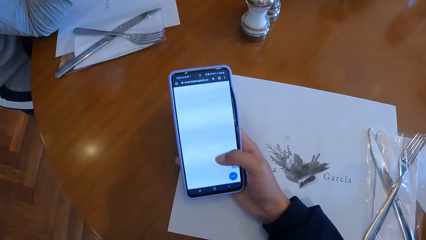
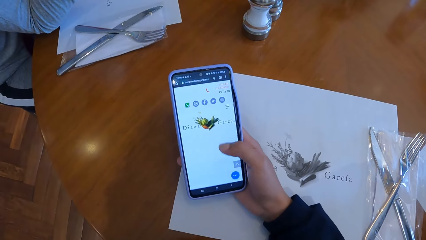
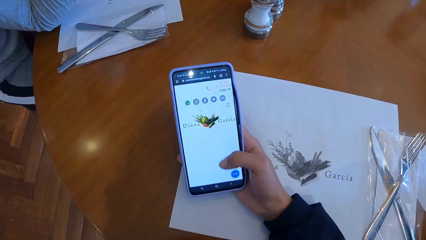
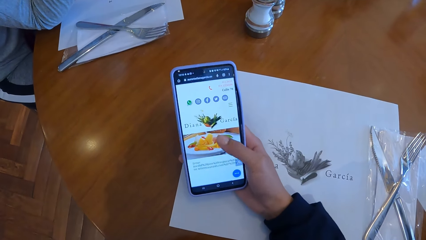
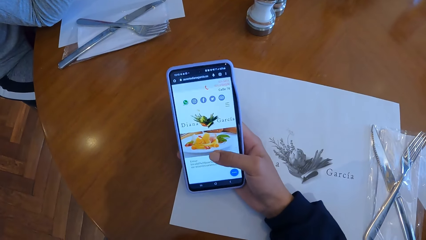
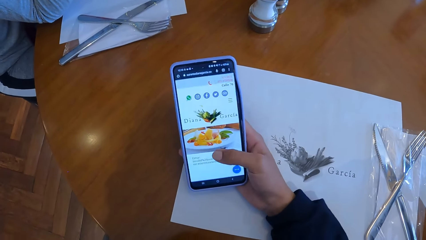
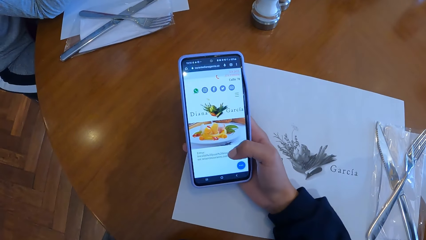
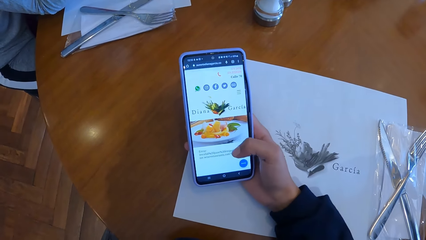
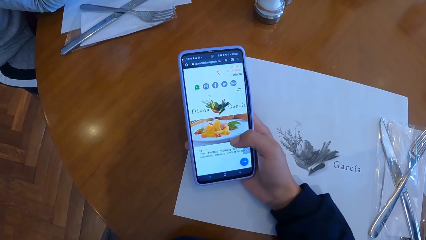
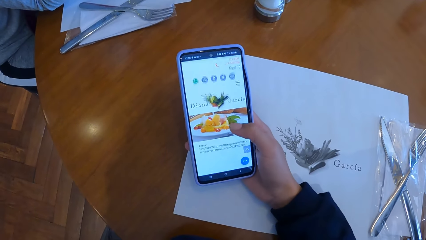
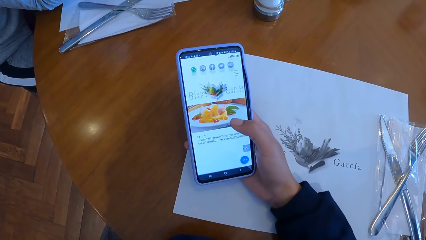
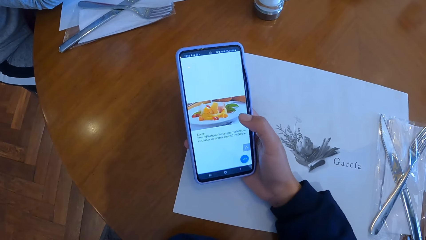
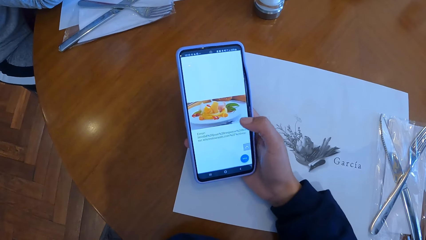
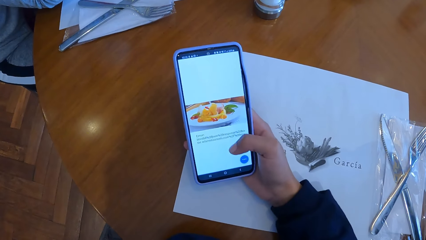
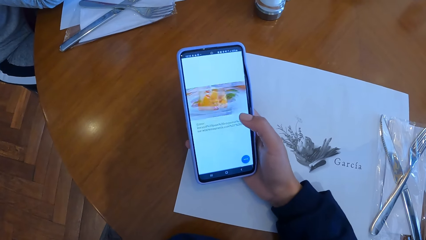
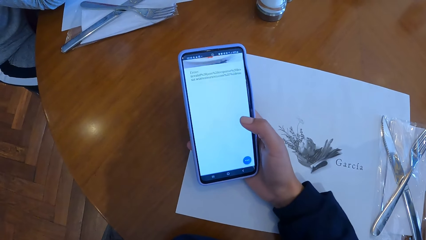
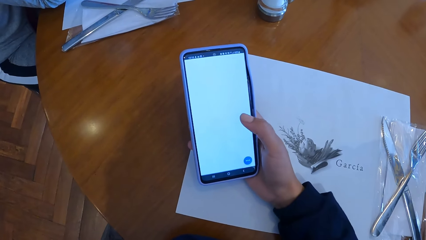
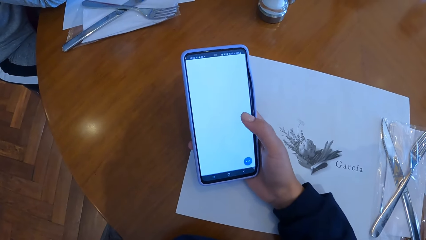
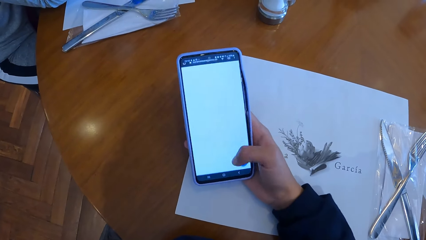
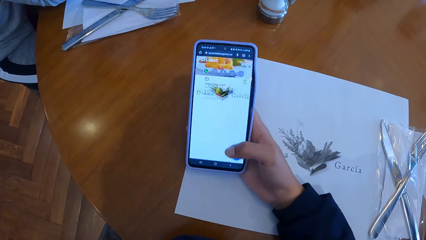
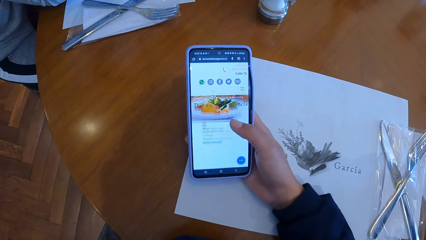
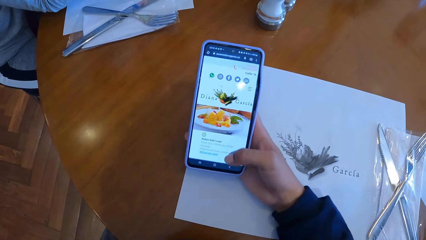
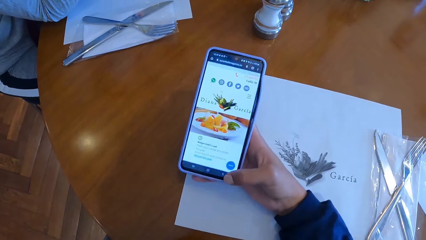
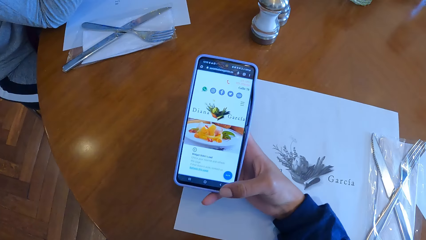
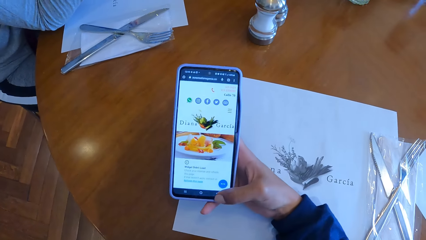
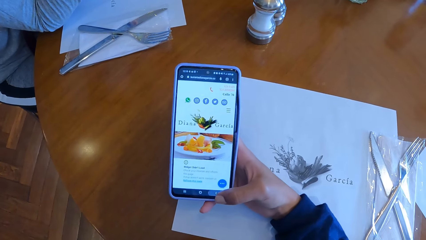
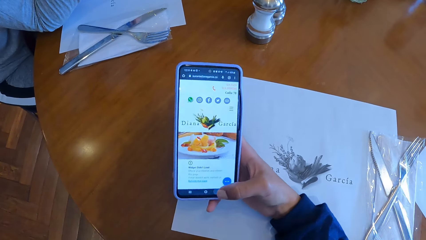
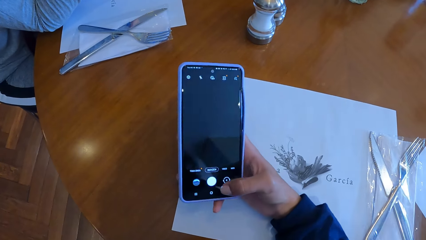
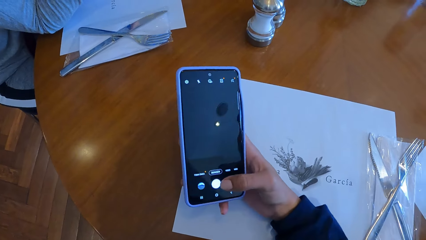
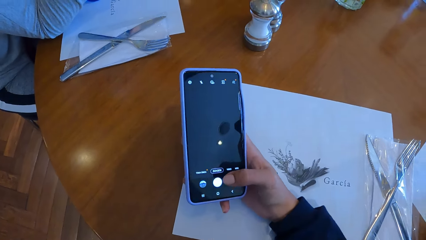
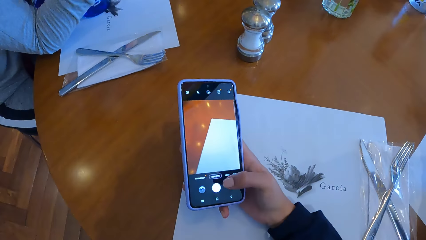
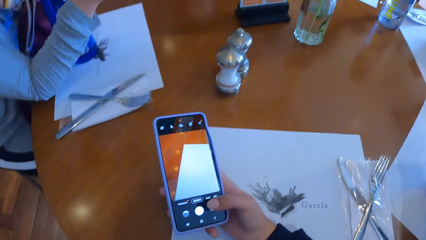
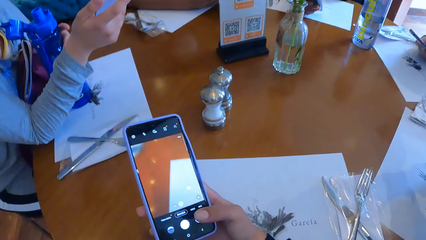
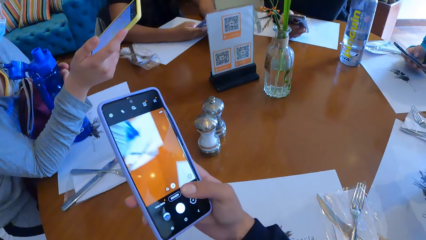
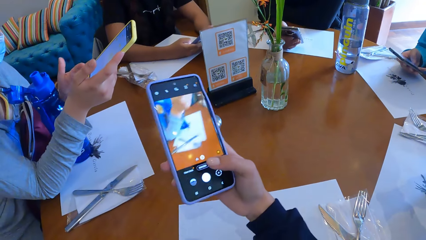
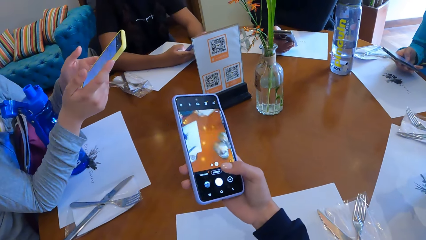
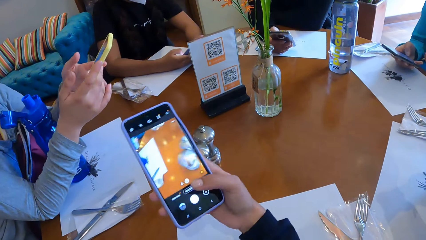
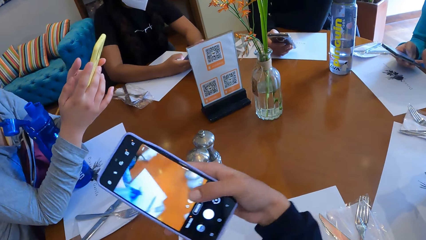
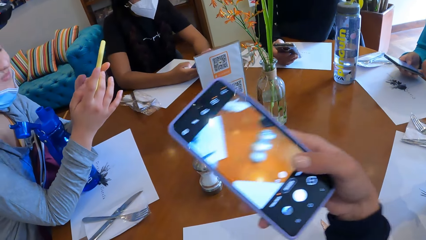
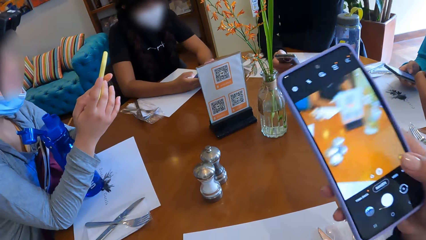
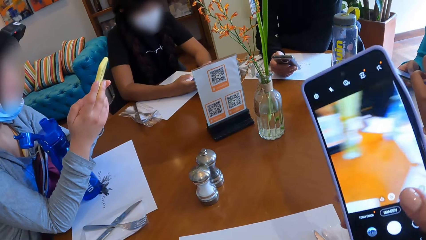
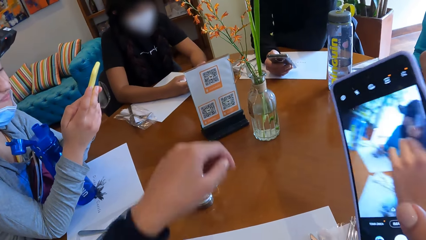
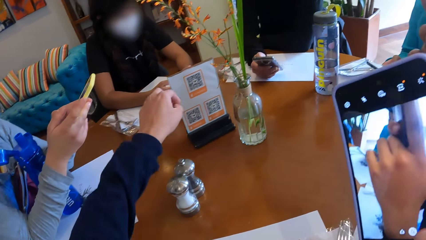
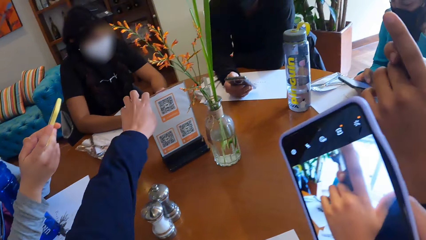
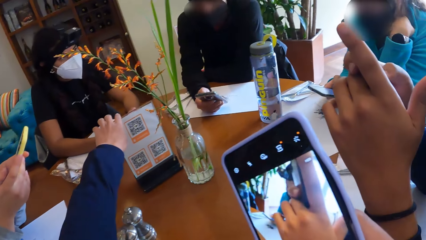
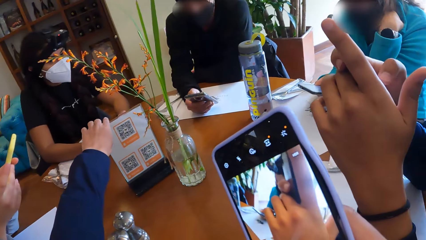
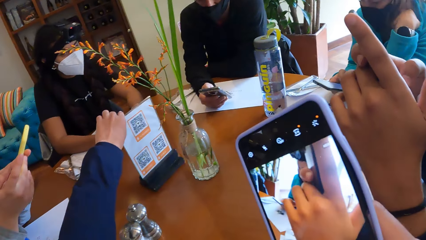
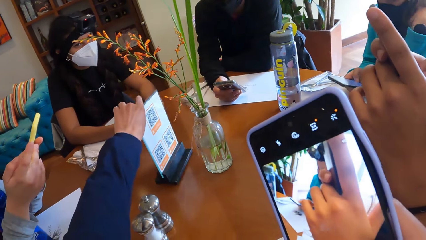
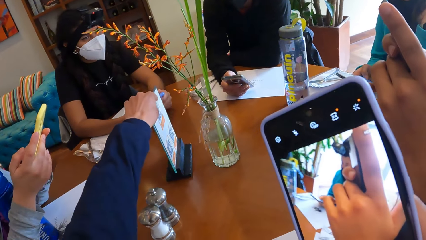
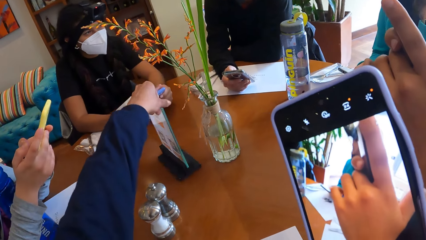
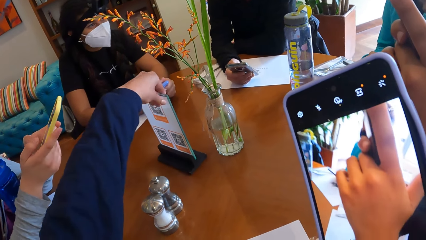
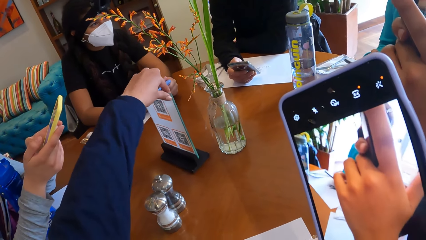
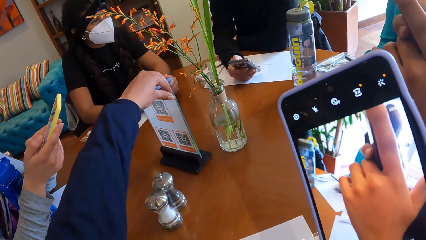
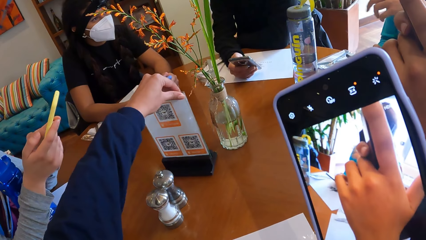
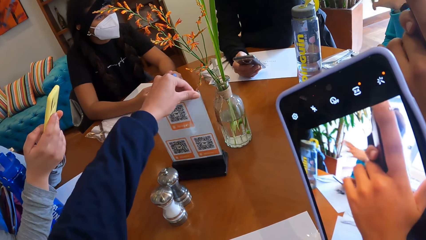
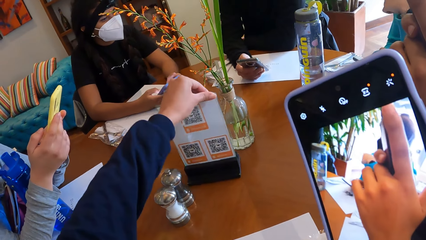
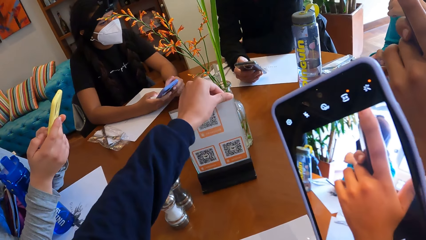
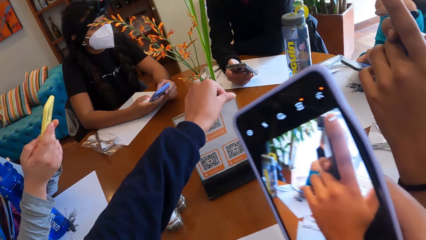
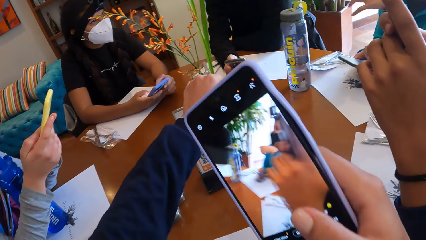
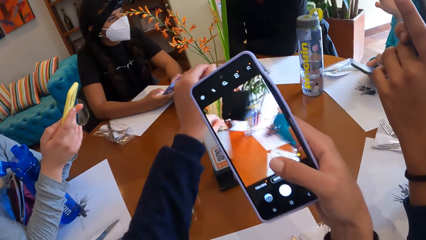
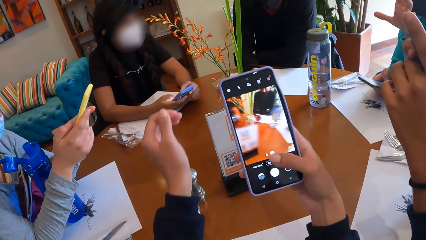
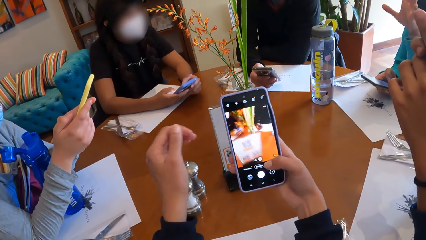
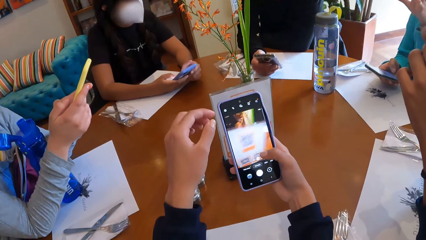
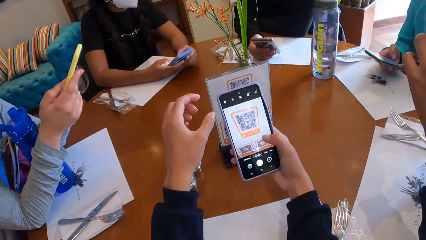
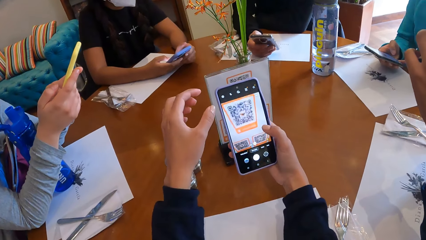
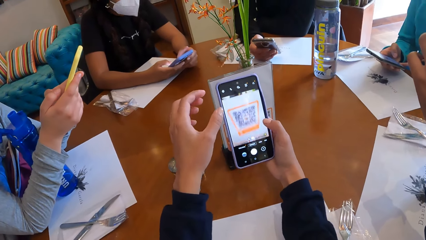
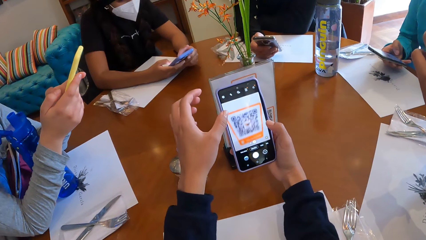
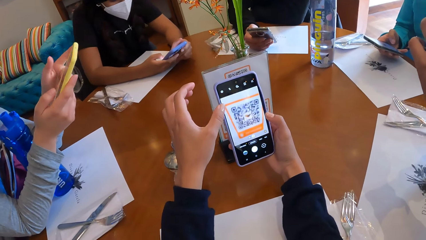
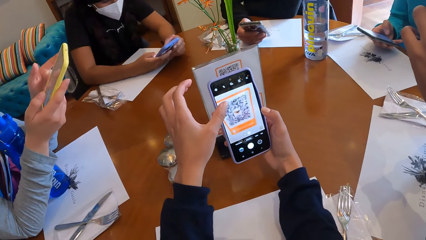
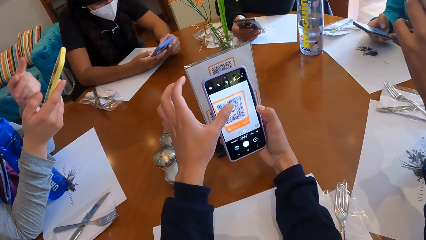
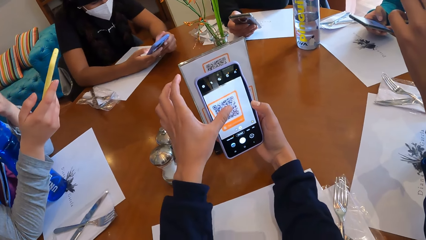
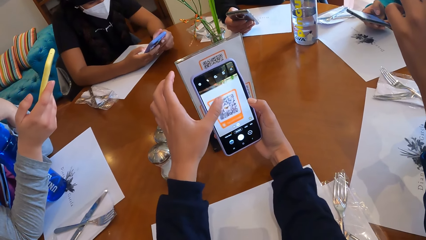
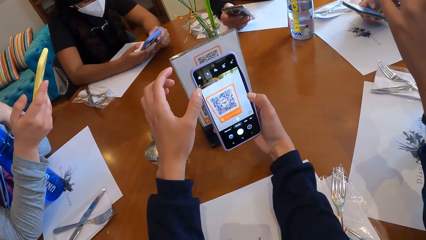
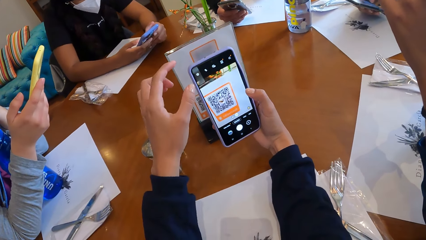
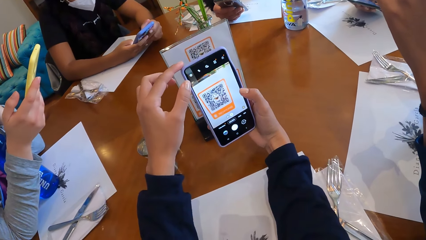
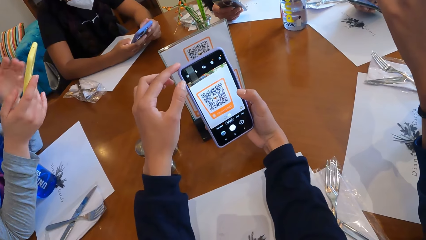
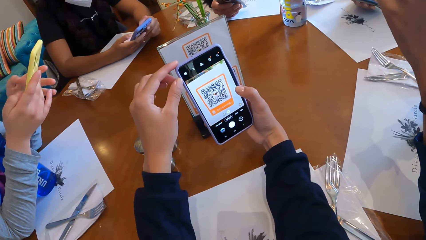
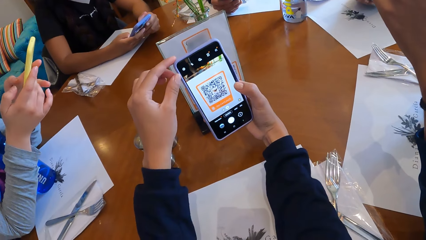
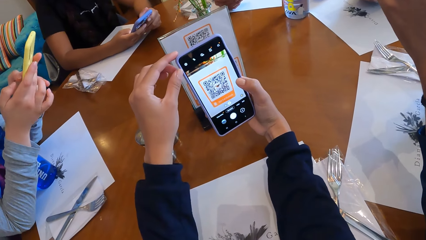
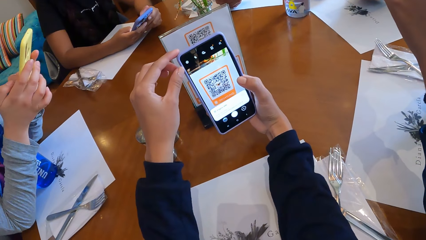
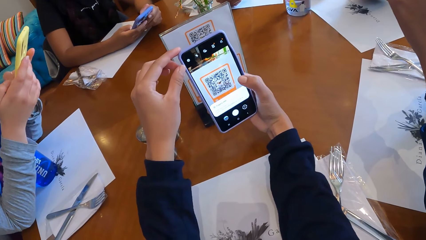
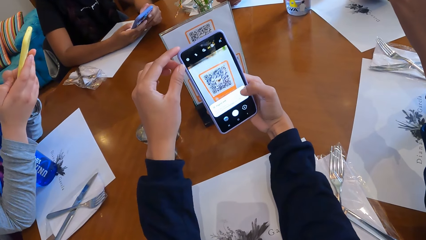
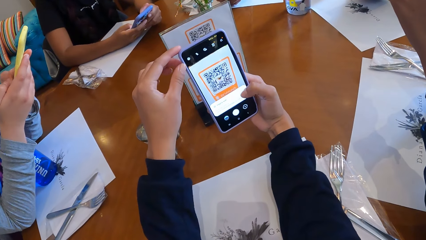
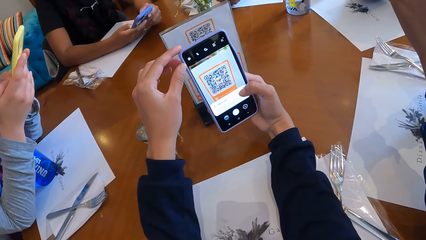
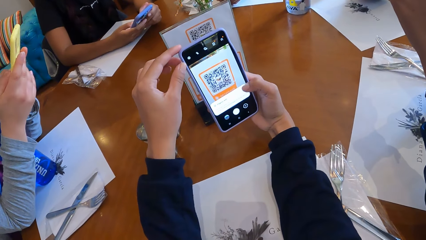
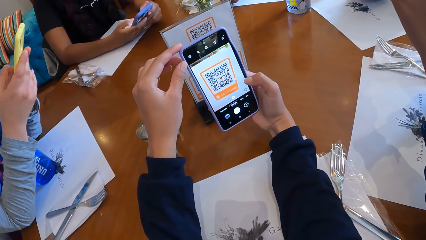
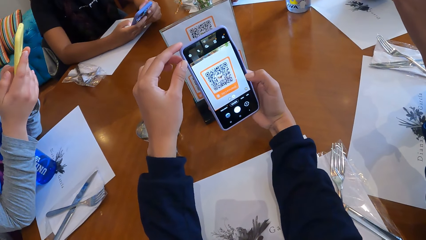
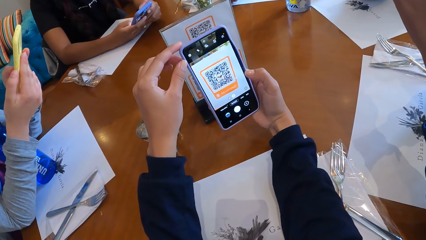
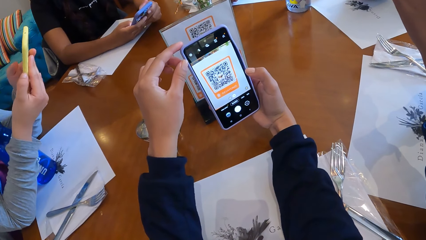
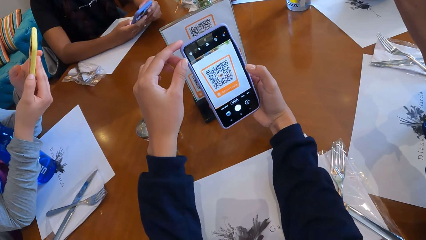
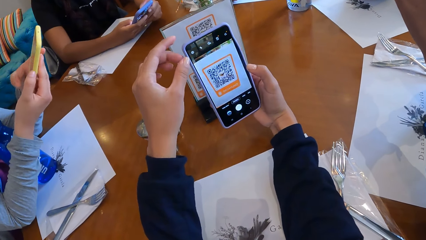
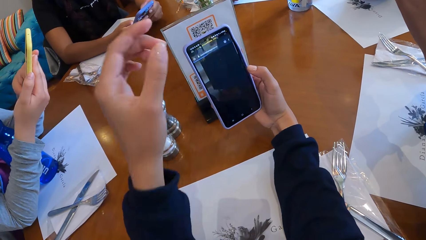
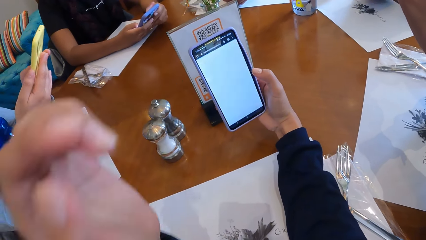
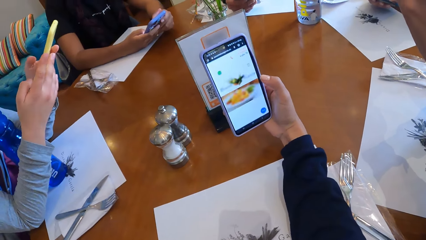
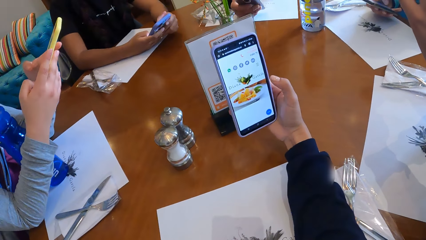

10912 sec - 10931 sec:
The camera wearer uses a phone. A woman holds a bottle on the table with her left hand. She holds the phone with both hands. The camera wearer drags the table QR menu on the table with his left hand. He picks up the menu. He touches the screen of the phone with his left hand. The woman uses the phone. The camera wearer captures the table QR menu with the phone in his right hand.
